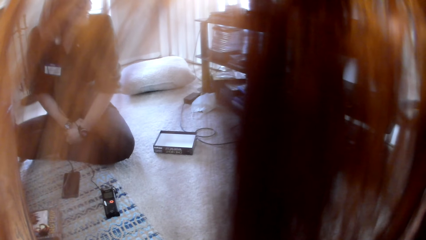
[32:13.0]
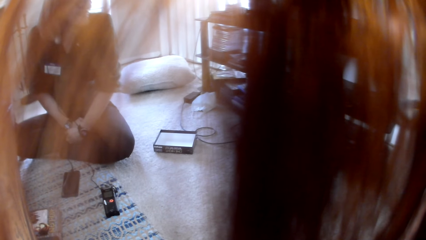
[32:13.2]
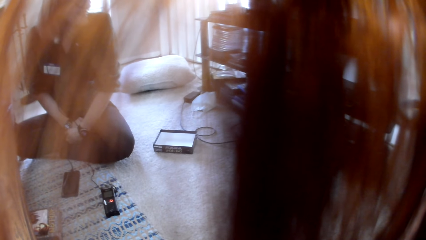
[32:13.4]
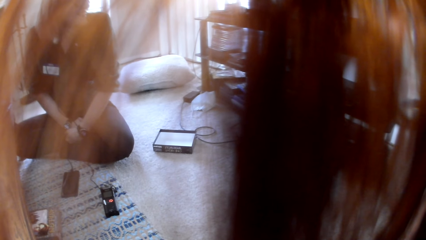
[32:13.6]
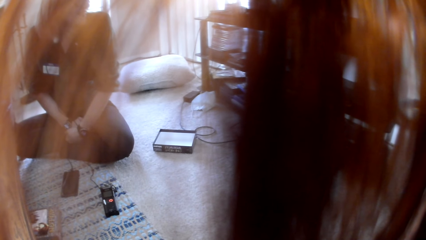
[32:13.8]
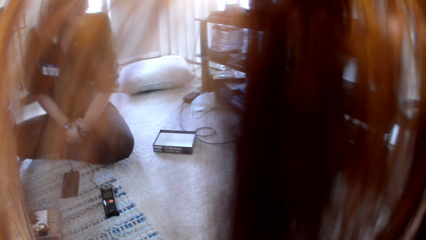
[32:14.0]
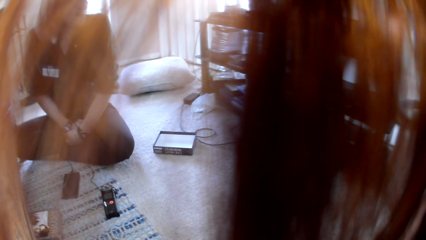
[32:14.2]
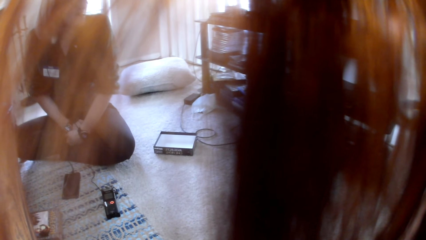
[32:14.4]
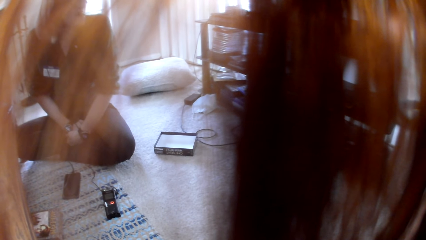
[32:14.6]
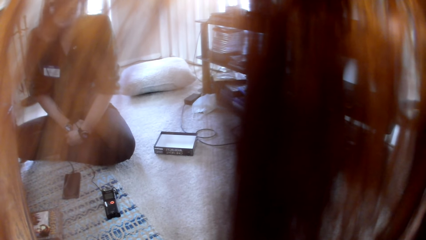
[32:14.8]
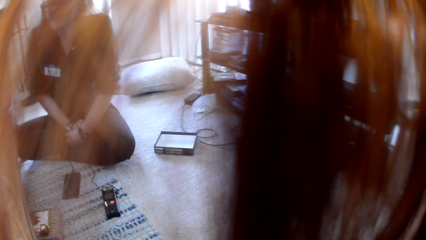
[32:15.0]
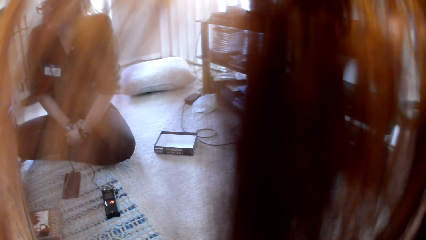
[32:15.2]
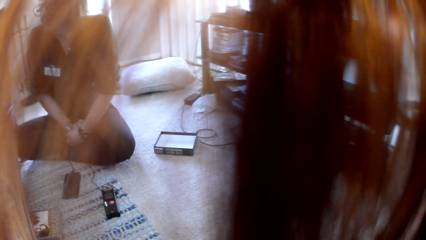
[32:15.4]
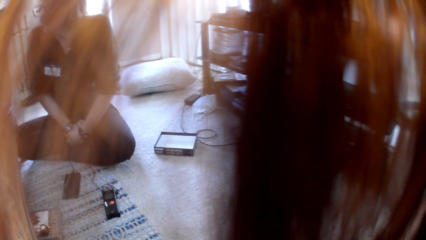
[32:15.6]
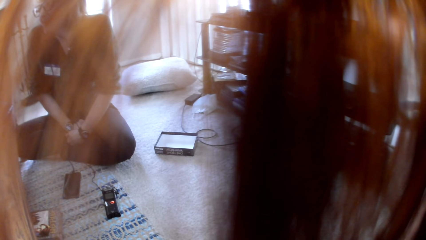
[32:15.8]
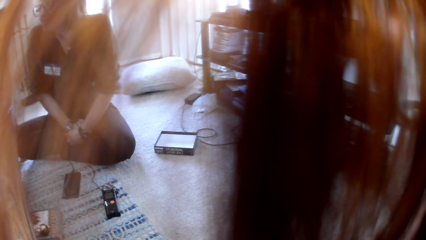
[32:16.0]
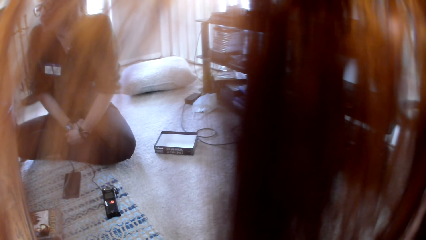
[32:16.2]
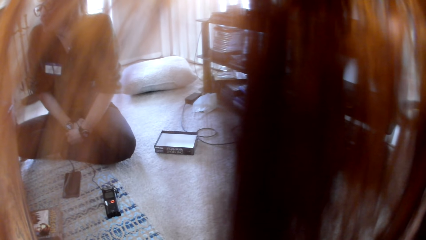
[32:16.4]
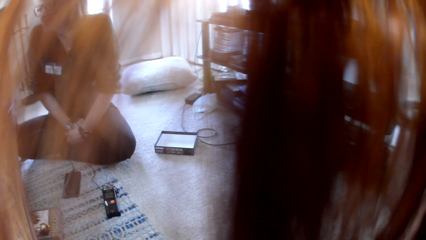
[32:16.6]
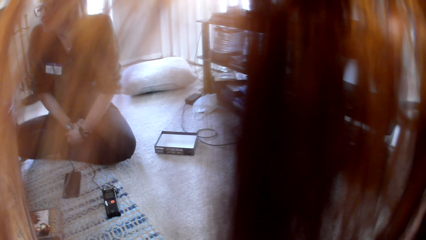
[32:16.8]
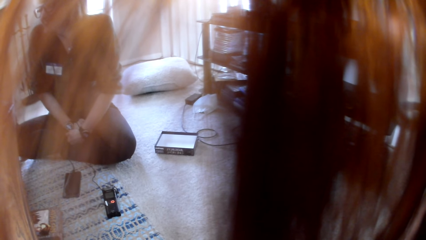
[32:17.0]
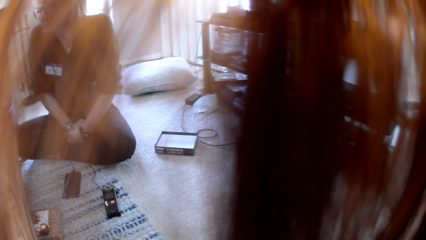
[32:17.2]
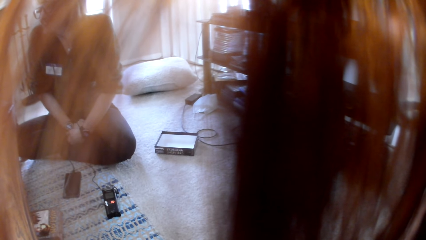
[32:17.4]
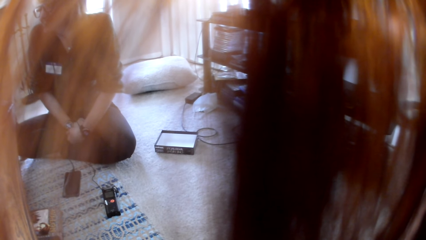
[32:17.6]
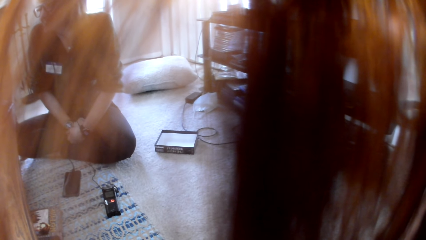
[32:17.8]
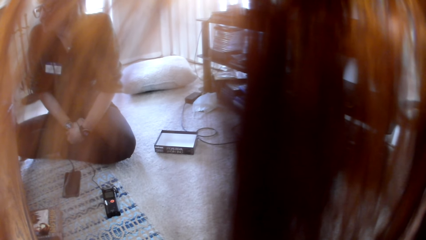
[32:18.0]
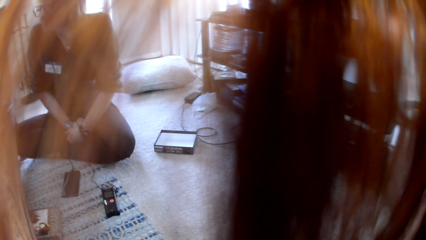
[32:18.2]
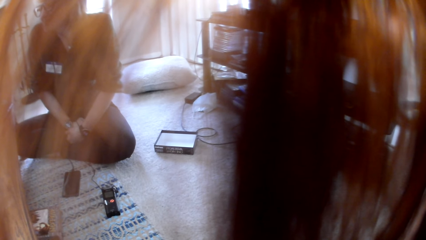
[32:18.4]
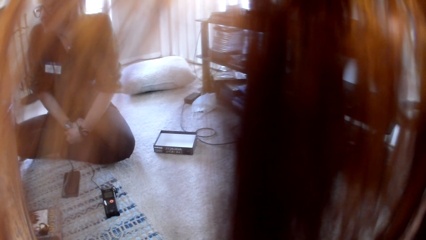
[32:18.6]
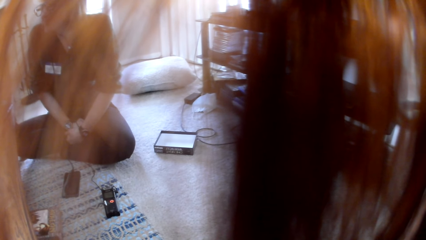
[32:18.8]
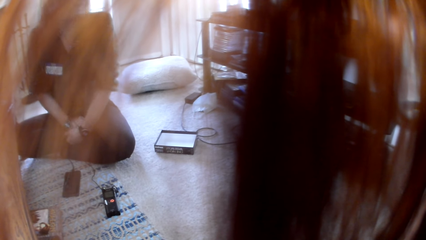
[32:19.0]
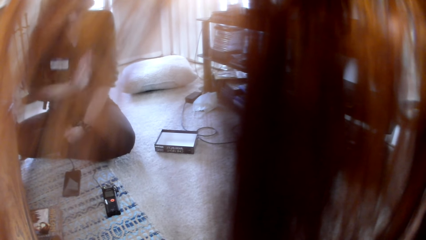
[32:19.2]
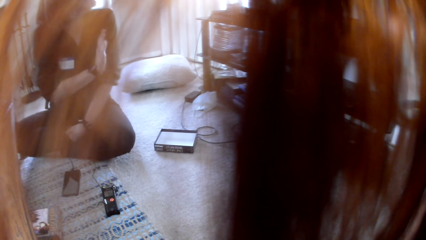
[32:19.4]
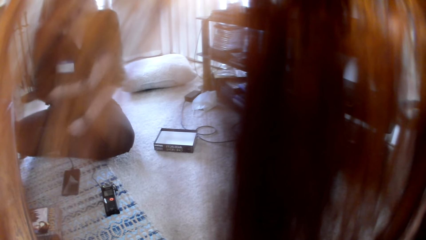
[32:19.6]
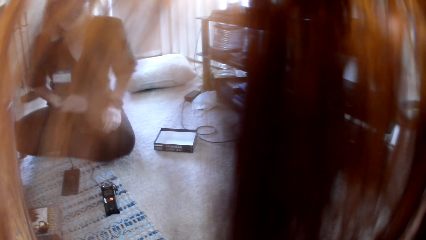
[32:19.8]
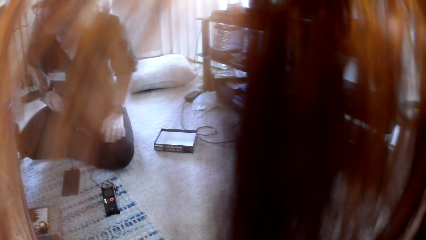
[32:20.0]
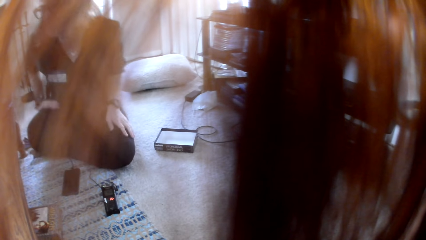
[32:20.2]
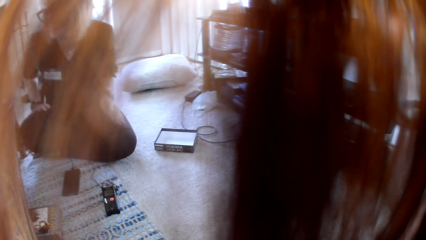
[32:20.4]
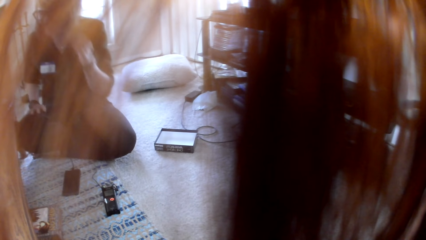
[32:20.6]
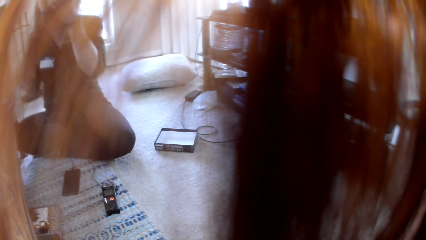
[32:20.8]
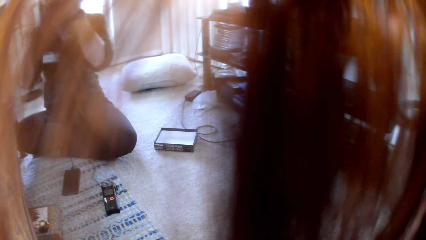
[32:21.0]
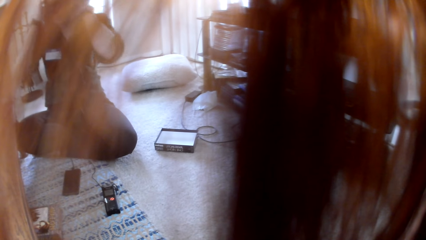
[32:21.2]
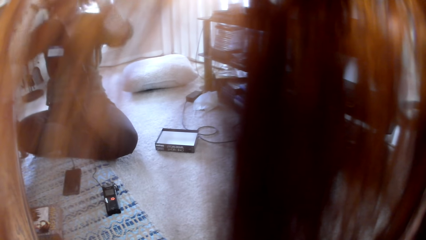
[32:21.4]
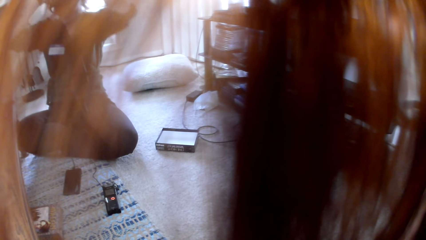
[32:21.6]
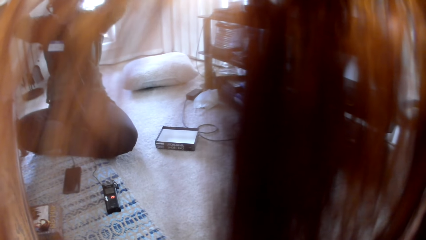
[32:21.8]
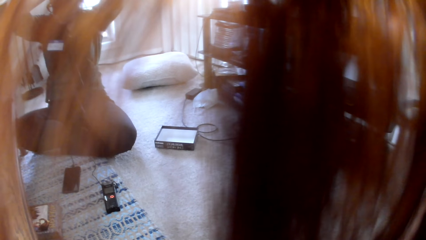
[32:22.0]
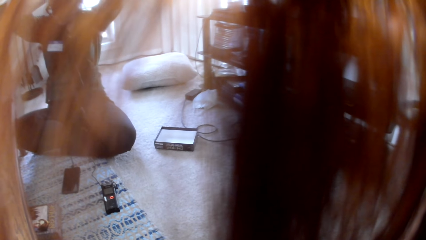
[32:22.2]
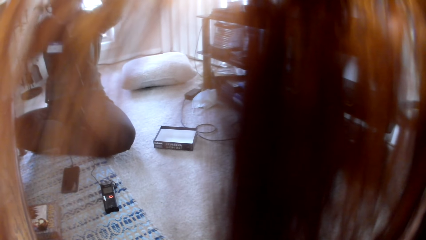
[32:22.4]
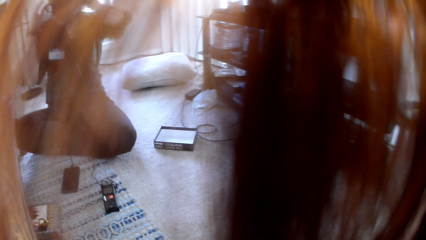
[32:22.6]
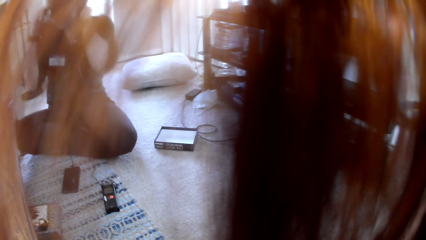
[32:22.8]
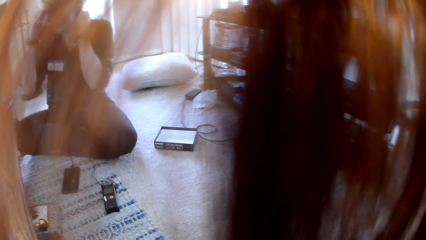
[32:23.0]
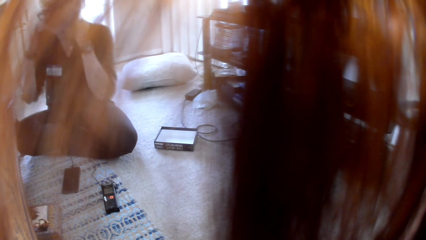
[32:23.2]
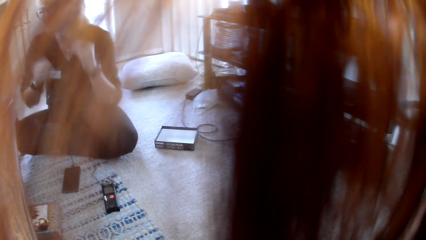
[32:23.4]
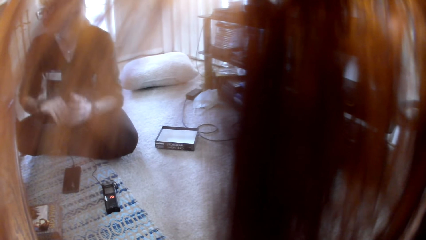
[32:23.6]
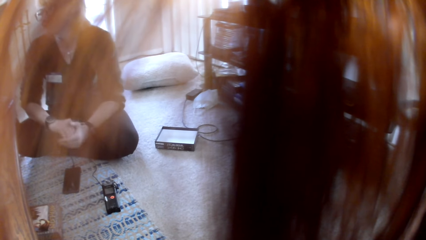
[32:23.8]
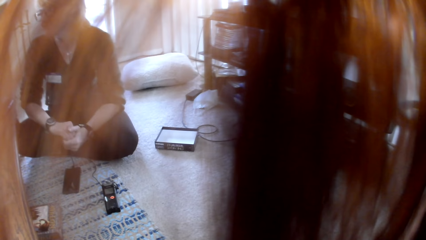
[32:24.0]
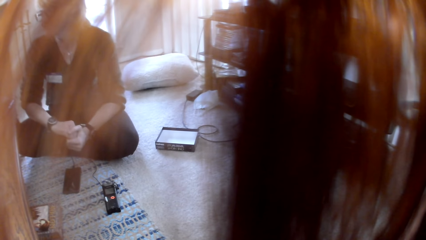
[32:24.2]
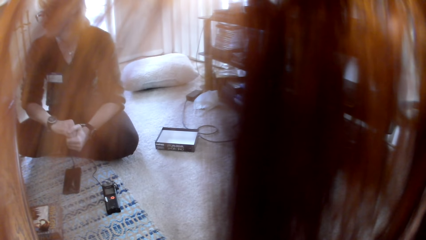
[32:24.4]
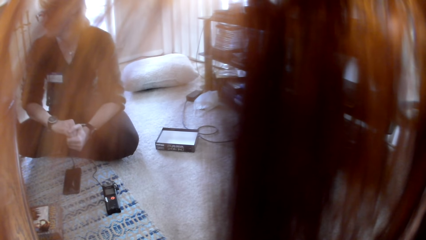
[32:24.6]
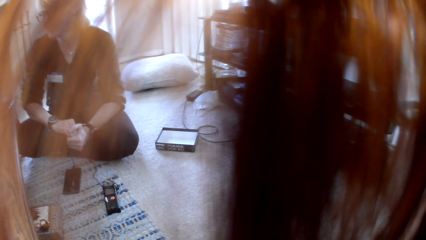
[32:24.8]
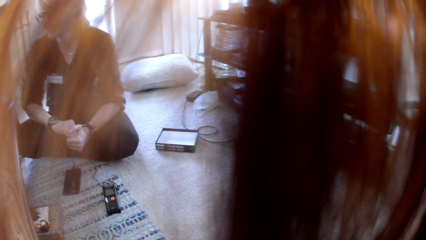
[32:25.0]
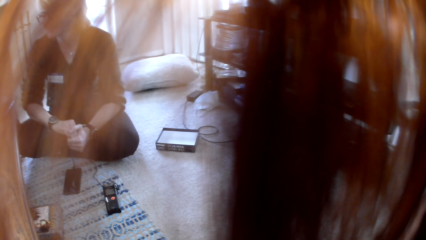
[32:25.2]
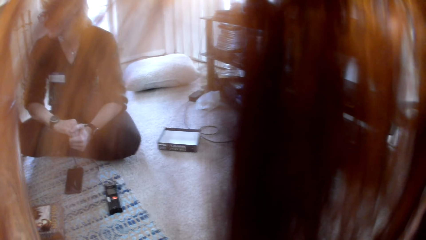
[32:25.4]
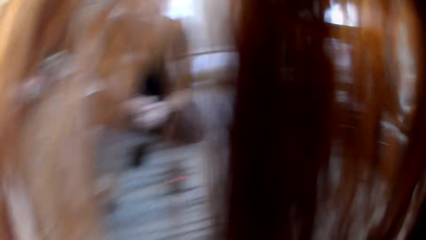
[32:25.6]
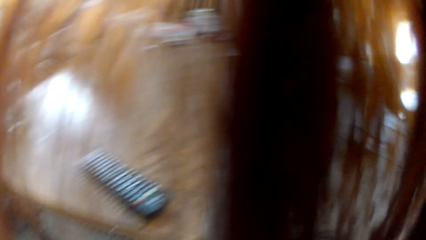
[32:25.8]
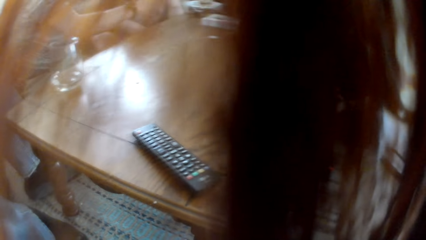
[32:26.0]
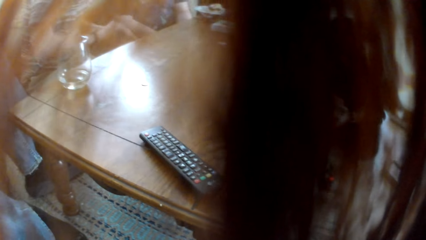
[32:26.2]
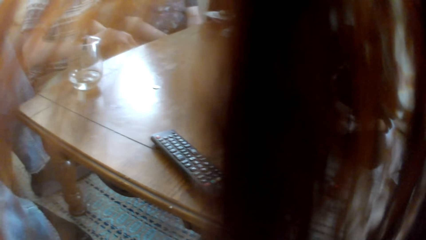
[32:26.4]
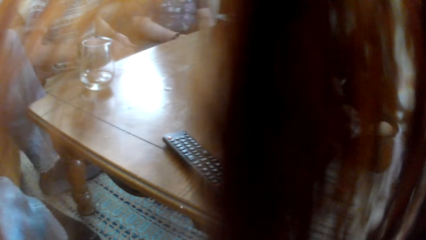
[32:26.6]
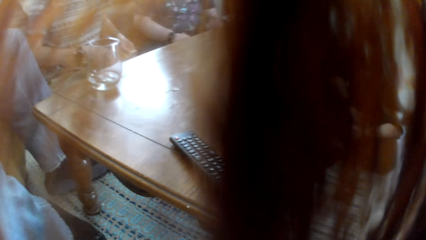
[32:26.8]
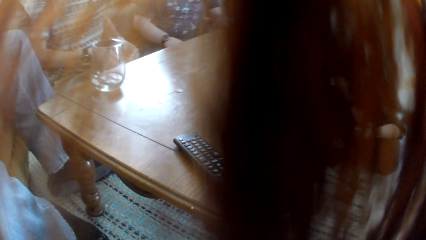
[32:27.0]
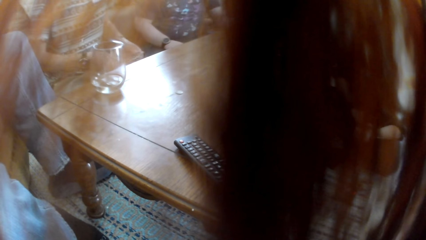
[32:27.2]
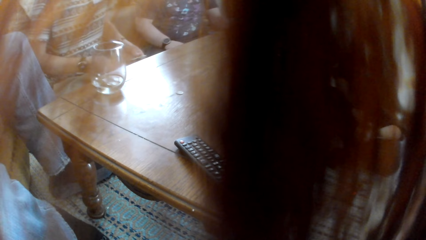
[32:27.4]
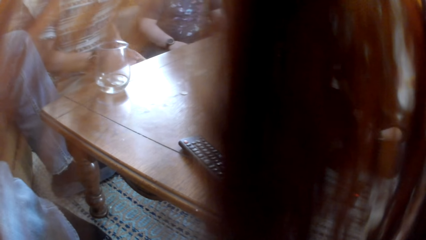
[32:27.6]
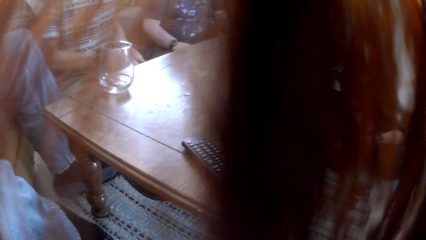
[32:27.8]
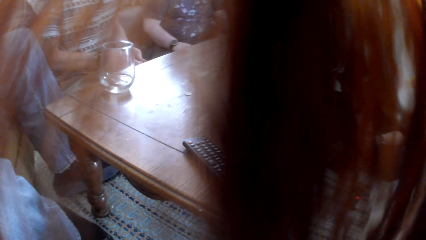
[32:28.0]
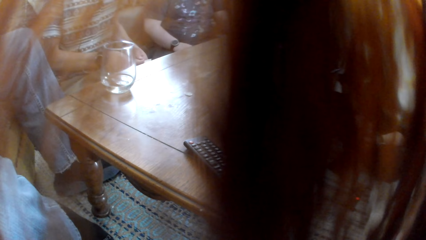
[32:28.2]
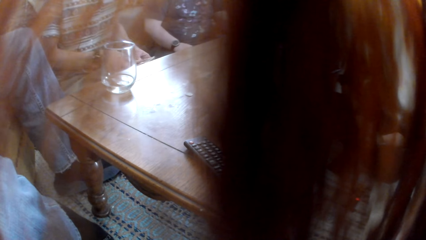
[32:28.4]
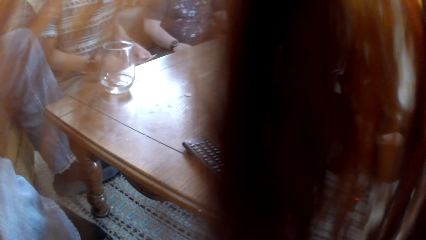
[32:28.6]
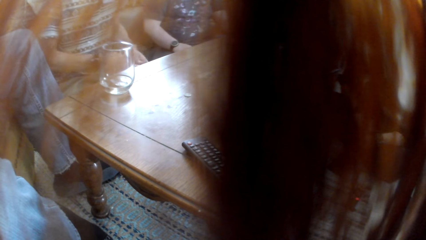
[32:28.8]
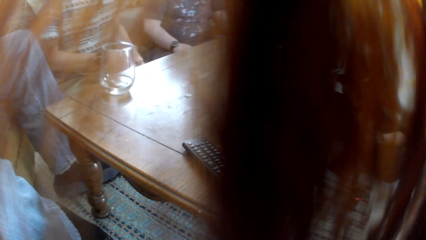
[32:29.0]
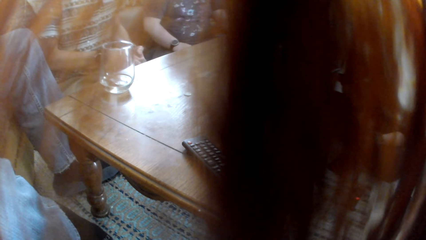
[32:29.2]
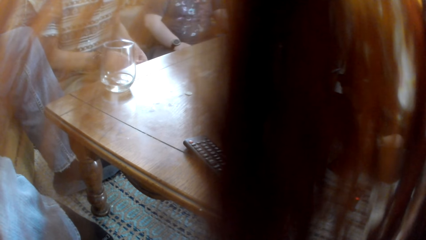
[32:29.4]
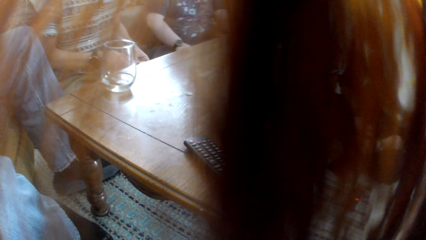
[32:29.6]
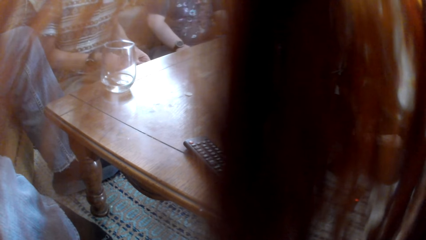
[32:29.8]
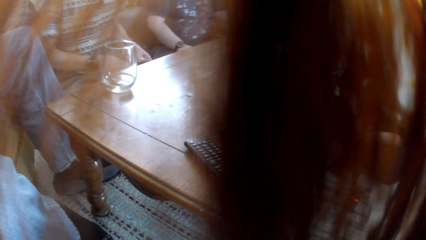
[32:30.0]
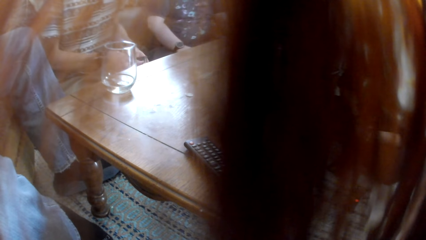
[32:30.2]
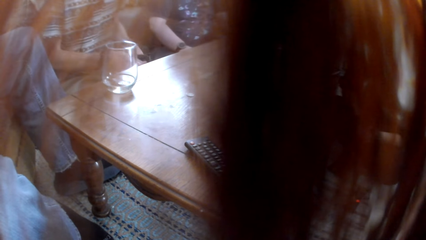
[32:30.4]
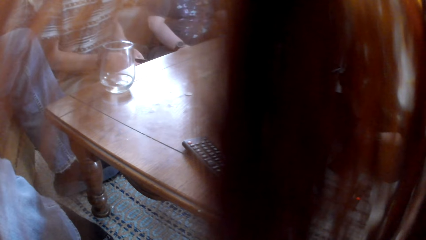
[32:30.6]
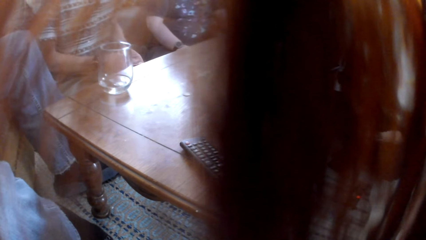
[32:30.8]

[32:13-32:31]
A woman talks to the colleagues. The camera wearer looks at the table. A man shuffles cards.
